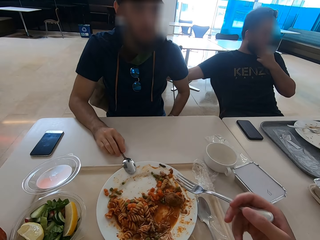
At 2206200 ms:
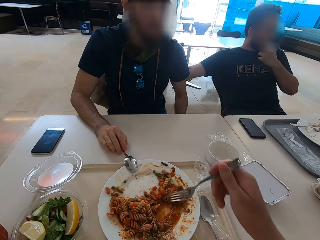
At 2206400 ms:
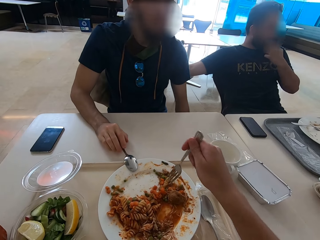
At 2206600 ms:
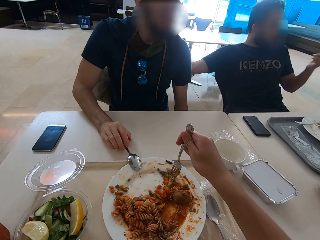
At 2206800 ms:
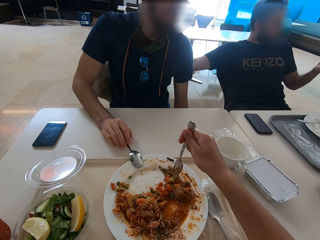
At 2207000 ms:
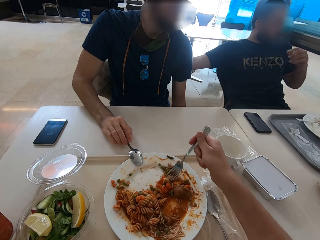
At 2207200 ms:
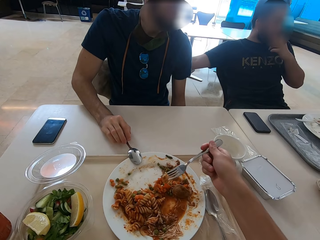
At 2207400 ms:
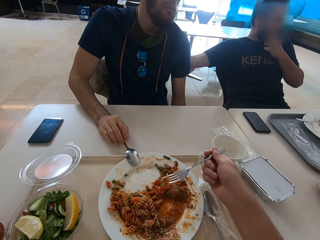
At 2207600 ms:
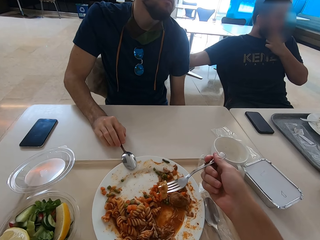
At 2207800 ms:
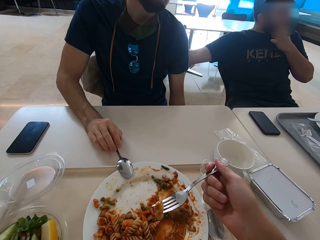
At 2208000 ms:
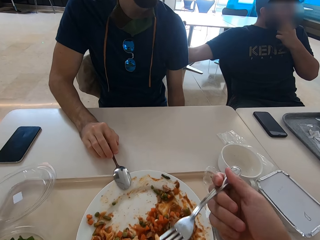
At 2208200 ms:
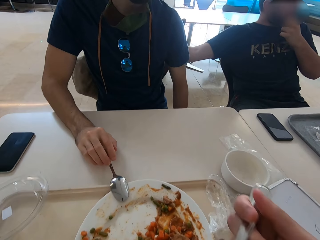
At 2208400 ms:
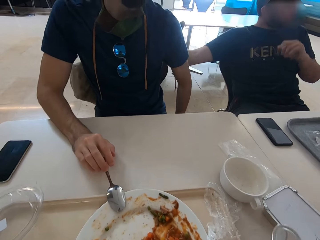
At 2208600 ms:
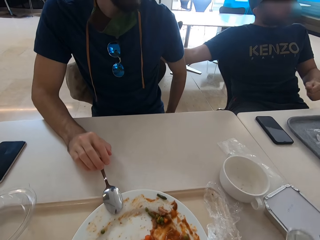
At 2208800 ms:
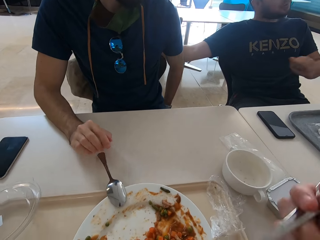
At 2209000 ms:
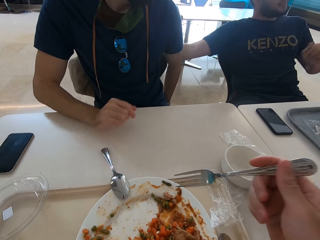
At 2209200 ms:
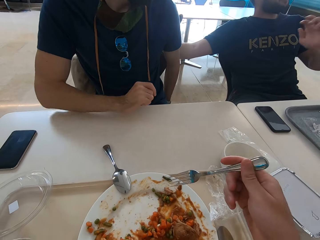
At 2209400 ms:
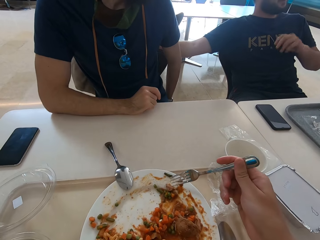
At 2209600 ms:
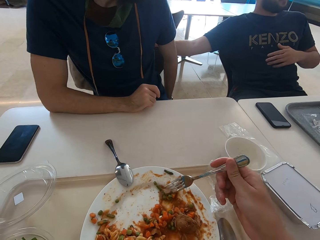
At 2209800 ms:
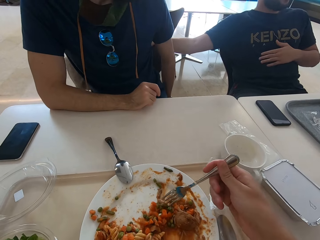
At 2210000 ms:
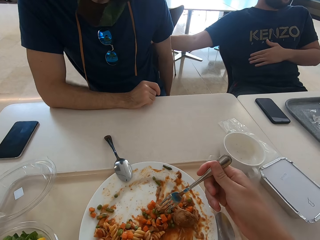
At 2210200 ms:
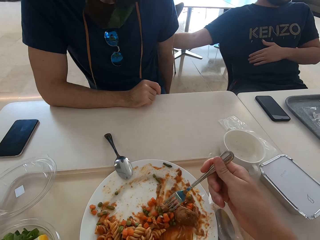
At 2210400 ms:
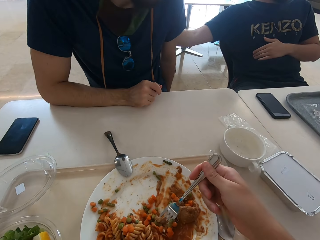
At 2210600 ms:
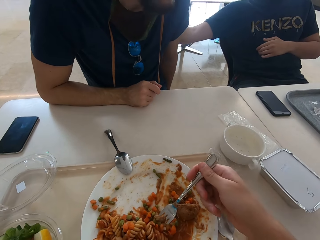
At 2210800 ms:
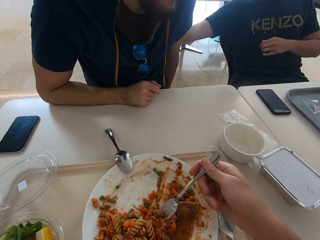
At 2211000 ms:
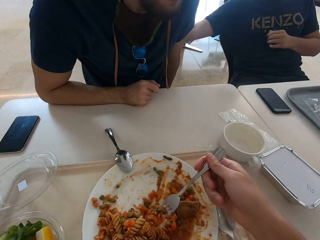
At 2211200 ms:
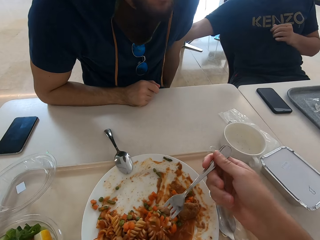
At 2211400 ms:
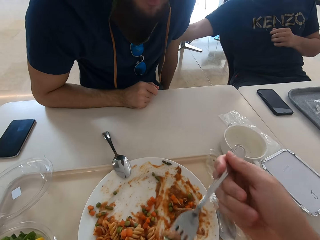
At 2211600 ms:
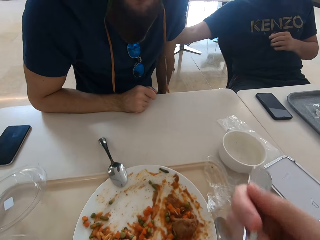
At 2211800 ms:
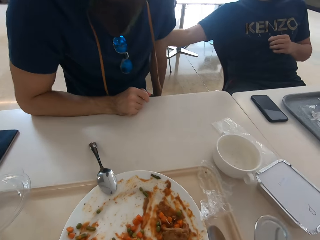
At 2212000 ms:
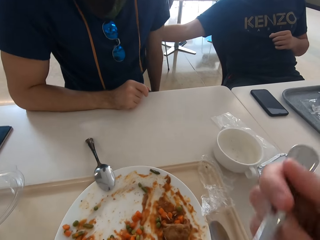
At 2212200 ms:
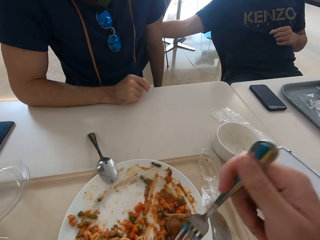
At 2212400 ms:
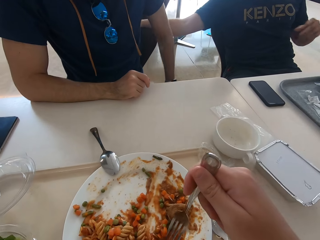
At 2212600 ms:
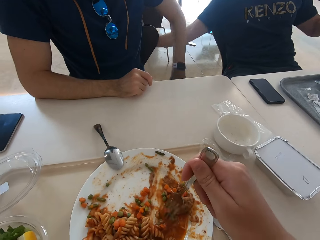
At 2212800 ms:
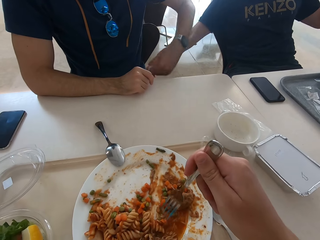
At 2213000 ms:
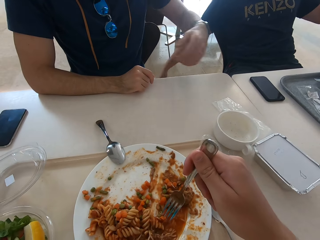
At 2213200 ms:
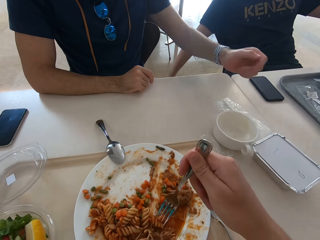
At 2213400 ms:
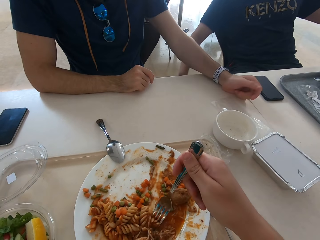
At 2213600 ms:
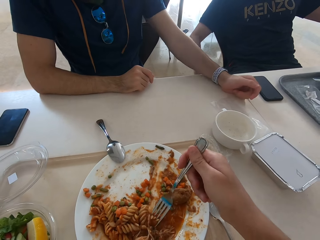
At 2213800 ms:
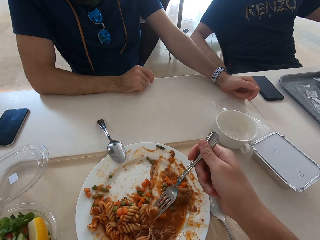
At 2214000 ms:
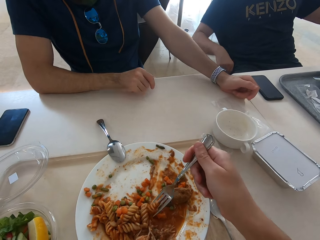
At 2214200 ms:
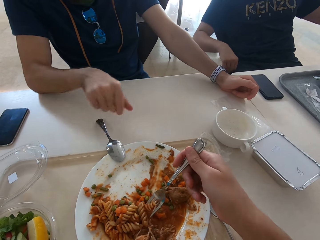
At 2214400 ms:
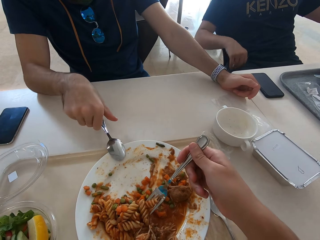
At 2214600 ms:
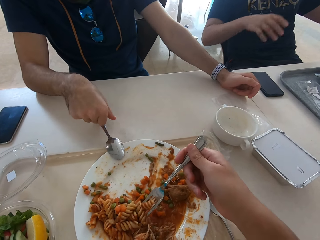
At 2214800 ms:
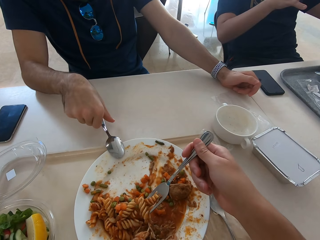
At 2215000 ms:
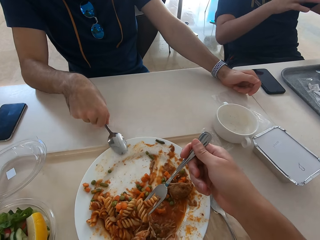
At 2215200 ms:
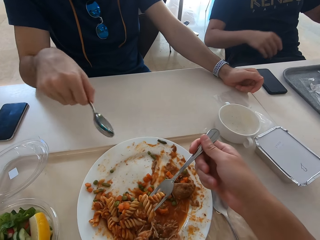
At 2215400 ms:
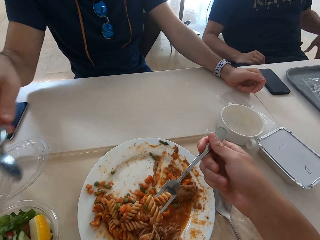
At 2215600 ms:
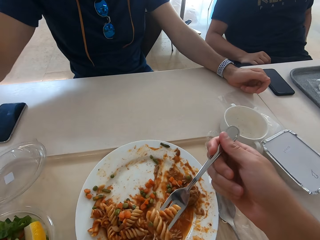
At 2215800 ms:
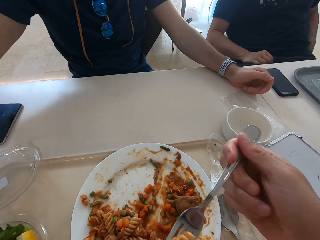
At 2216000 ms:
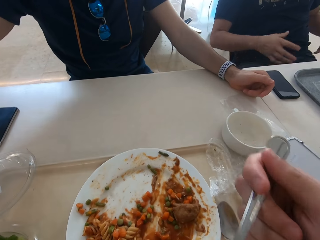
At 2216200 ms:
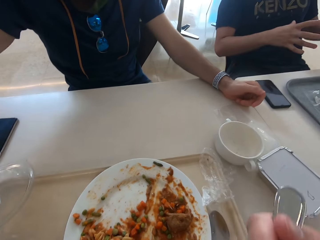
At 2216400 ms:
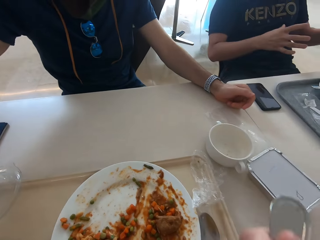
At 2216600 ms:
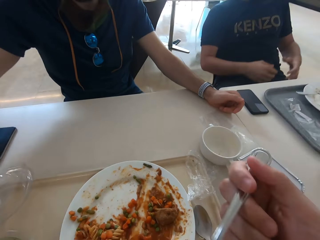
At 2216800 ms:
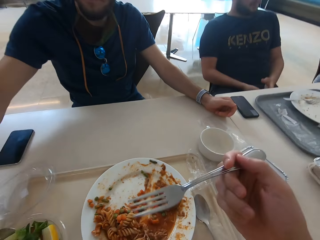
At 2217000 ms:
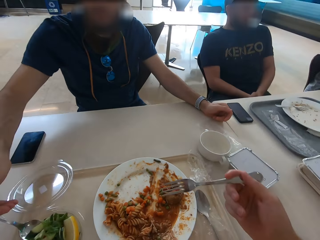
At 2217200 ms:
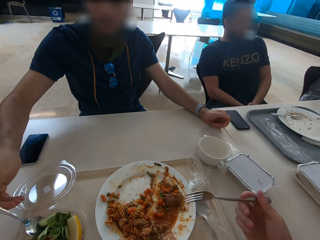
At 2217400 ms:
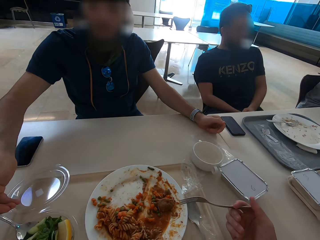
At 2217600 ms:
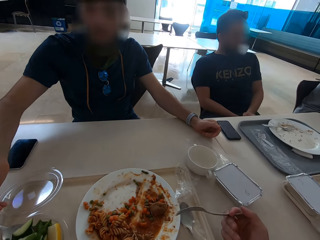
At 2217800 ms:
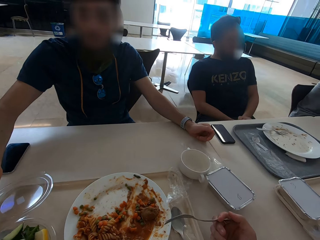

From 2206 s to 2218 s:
A man speaks with gestures. Another man places the spoon on the plate. The camera wearer scoops macaroni. They eat macaroni. They scoop macaroni. They eat macaroni. They scoop macaroni. The other man picks up the spoon. The camera wearer eats macaroni.

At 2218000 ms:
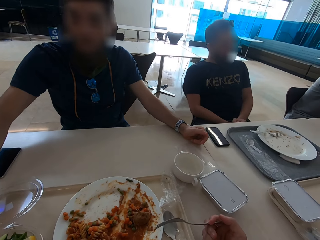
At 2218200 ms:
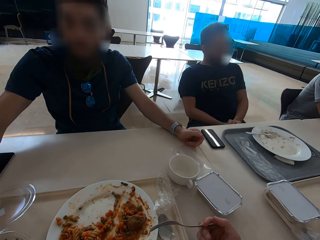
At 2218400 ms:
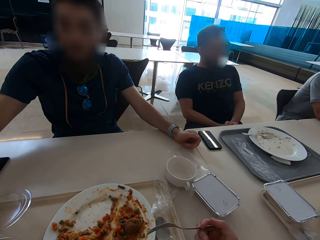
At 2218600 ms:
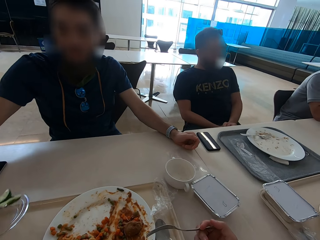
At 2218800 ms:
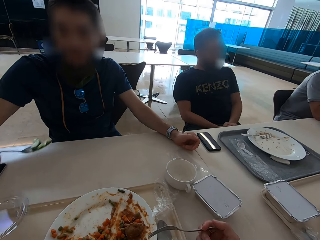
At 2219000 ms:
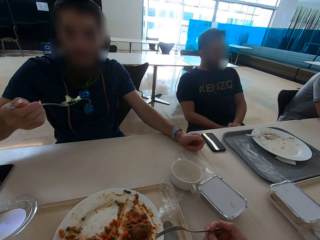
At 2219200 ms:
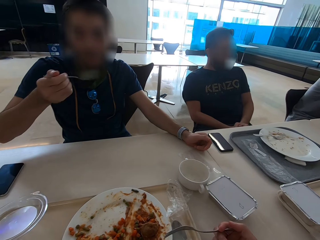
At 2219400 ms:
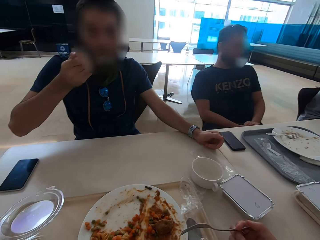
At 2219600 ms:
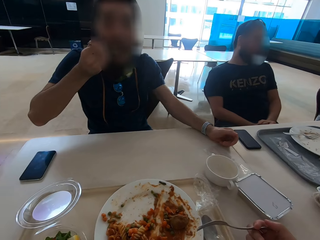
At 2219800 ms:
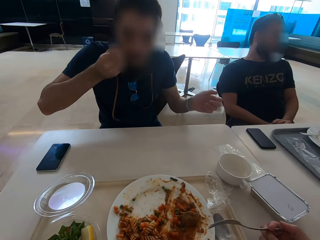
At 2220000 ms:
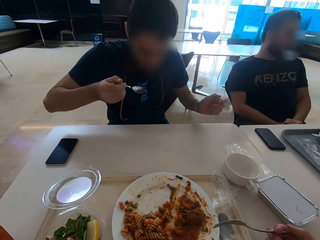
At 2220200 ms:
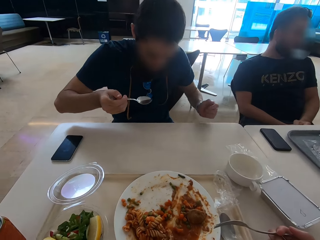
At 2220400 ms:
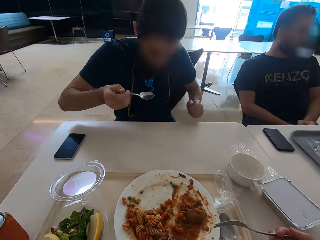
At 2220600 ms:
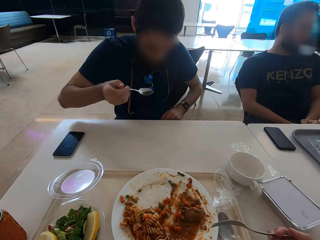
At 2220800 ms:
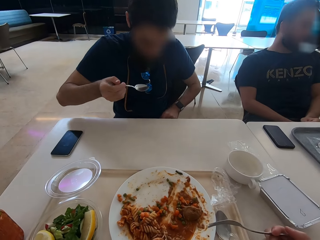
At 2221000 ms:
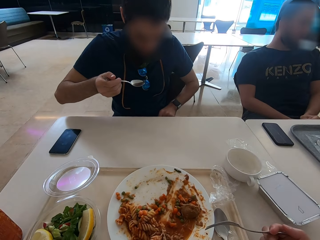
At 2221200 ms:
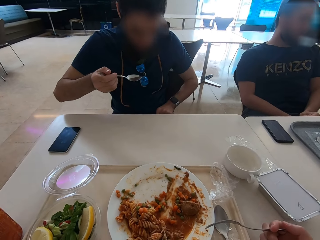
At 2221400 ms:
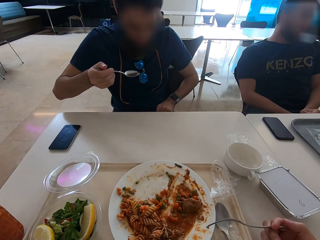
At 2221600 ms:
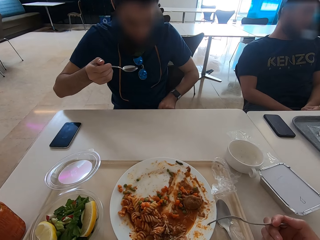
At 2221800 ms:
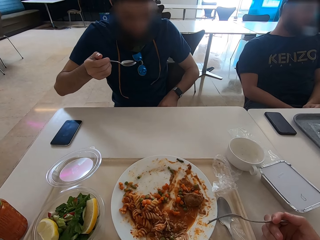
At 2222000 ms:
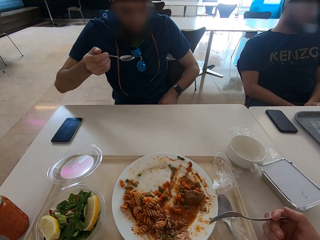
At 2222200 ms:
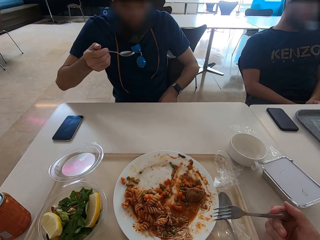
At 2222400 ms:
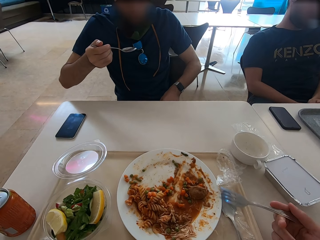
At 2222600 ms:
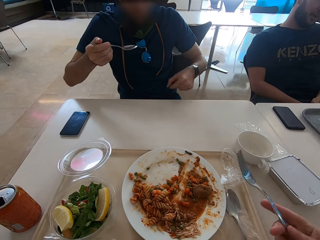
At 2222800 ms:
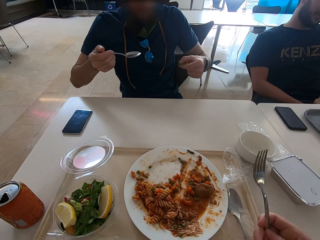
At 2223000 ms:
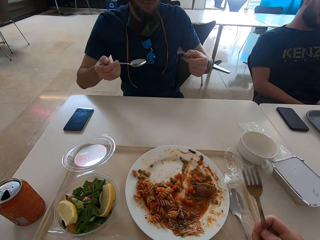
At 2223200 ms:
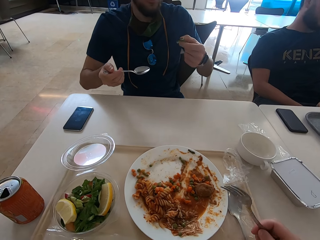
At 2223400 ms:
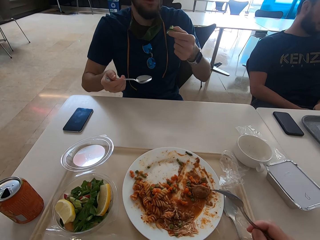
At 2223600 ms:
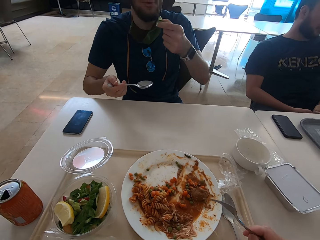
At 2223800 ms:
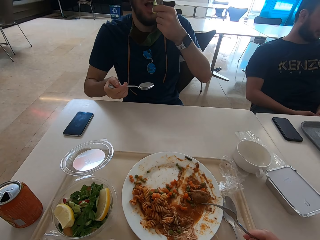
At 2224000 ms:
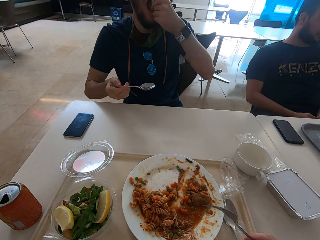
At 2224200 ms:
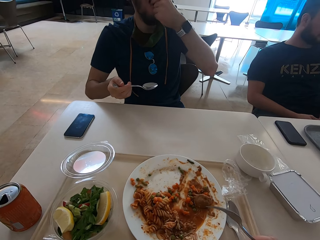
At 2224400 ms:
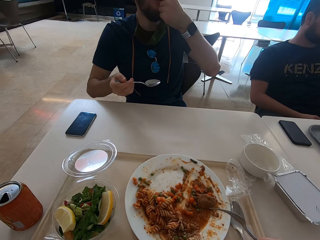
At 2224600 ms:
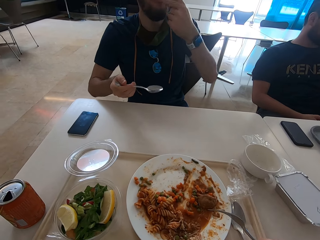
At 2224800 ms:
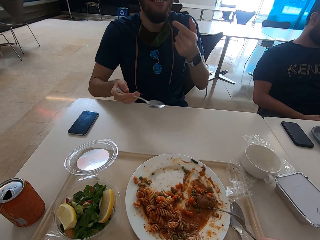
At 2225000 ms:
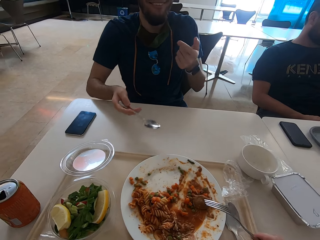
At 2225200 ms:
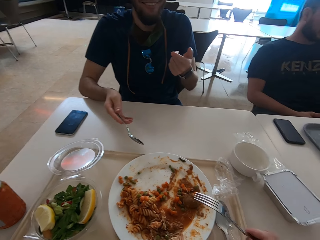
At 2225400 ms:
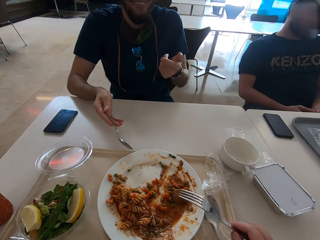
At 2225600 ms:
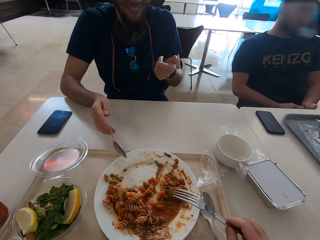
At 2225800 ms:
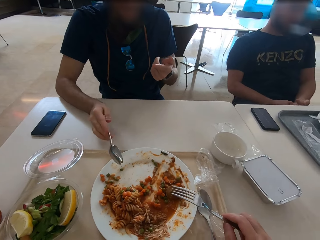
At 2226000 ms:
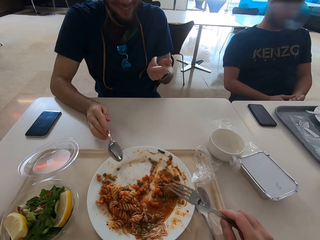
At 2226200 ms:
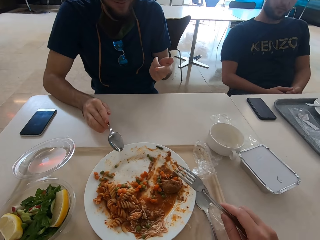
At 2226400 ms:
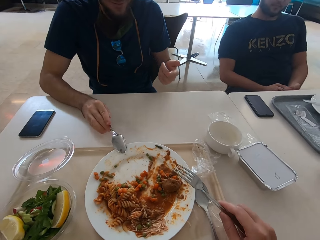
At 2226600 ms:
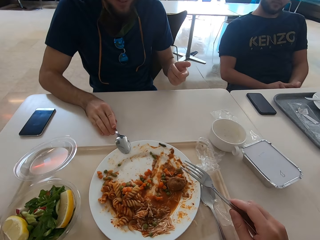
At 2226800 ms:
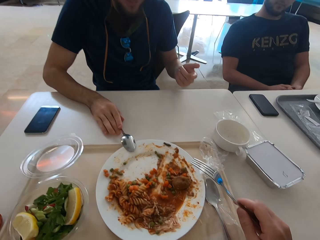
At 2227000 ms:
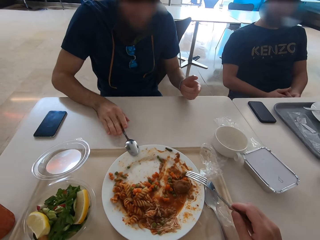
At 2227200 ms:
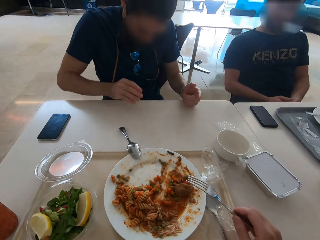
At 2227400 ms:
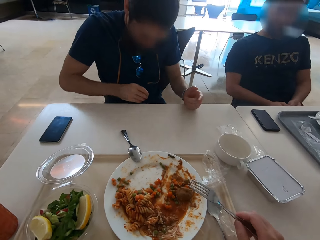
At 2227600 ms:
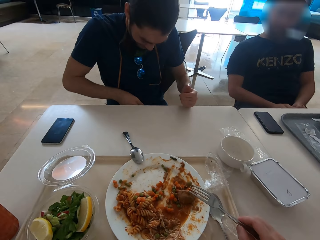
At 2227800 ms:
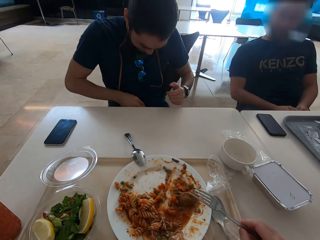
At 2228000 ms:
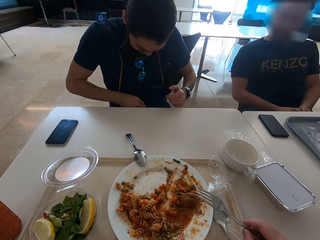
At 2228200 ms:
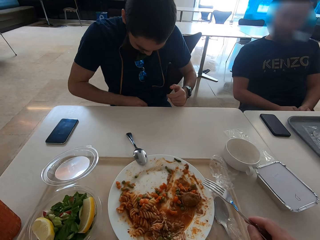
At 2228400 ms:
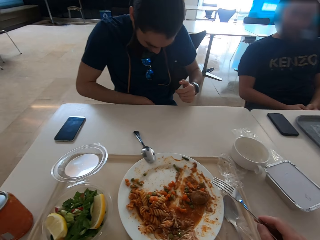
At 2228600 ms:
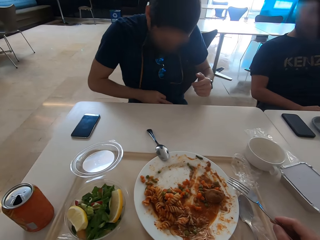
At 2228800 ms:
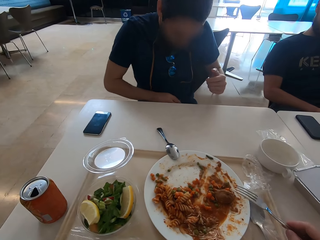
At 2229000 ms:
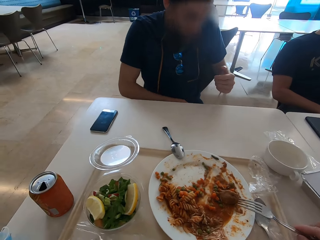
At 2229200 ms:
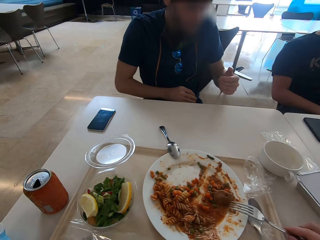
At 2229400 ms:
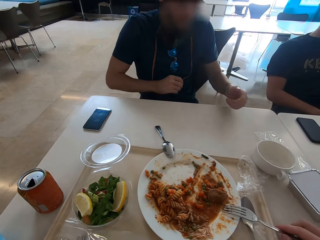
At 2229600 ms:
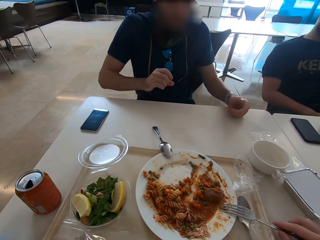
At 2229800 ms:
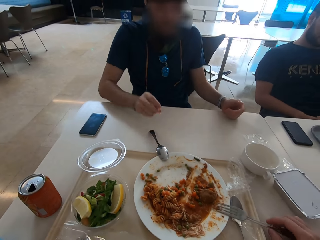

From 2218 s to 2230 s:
A man eats salad. The man eats the salad with a hand. The man places the spoon on the plate.
